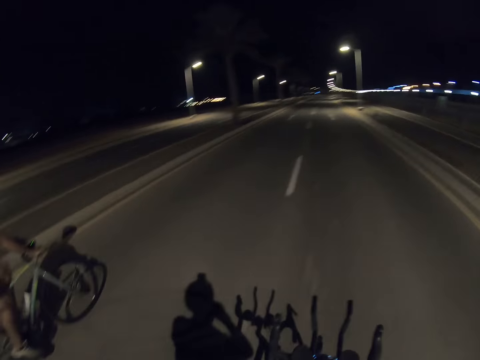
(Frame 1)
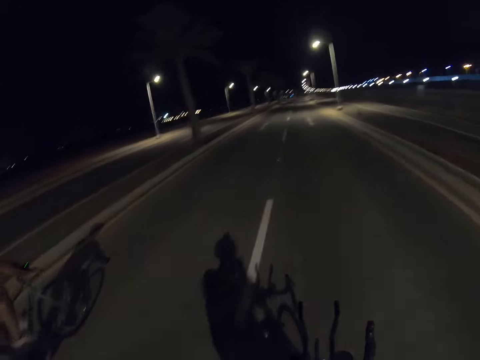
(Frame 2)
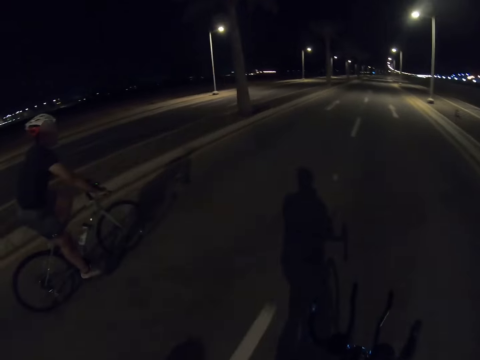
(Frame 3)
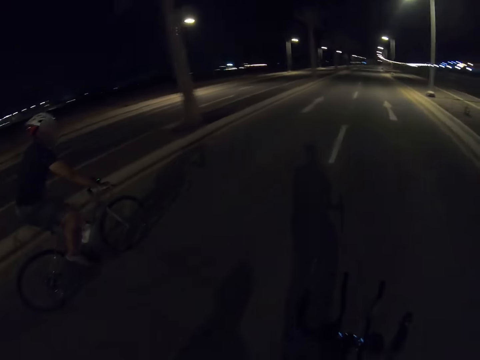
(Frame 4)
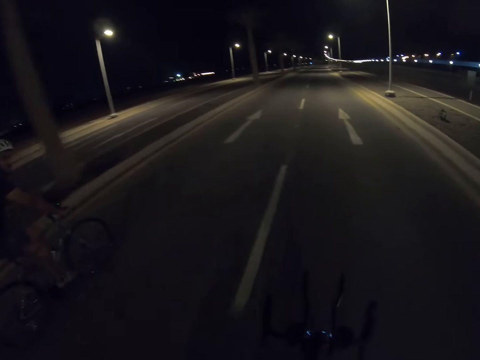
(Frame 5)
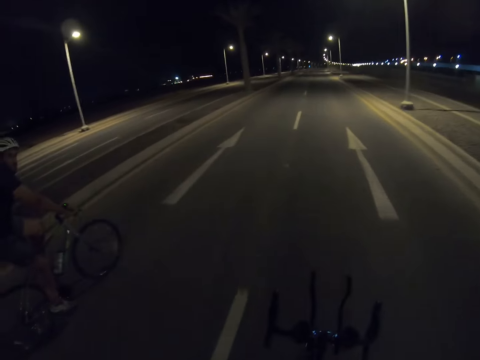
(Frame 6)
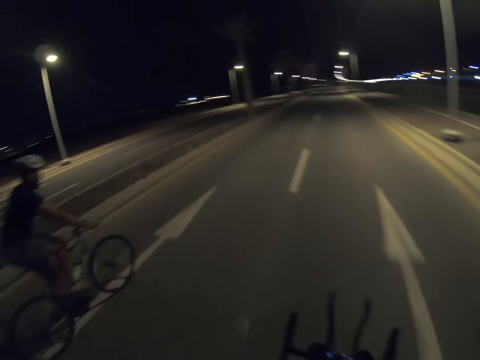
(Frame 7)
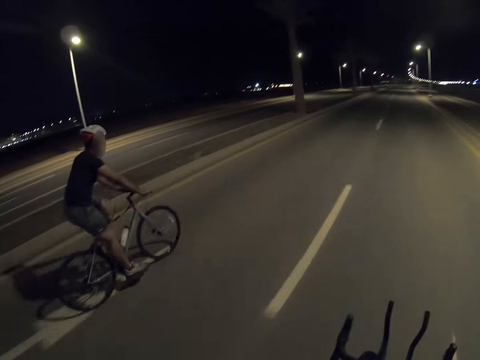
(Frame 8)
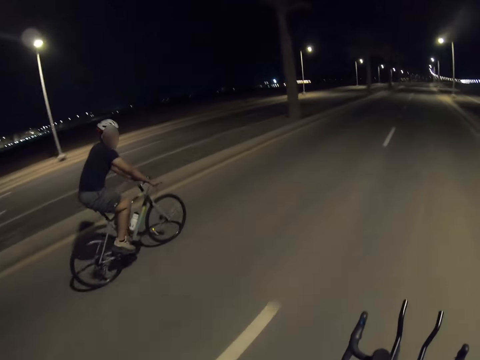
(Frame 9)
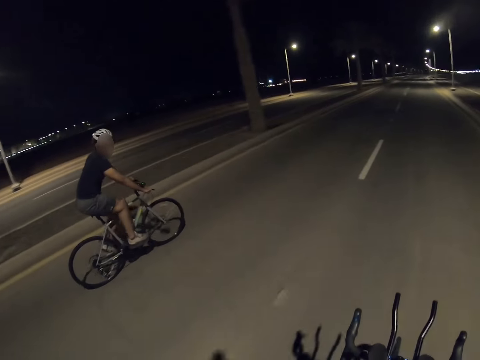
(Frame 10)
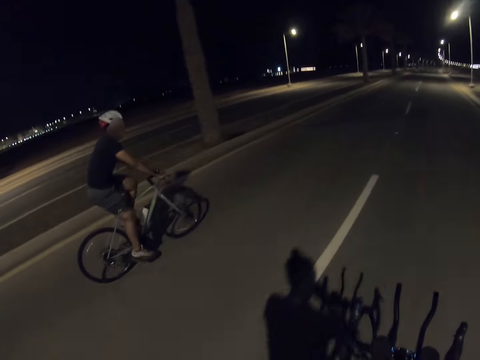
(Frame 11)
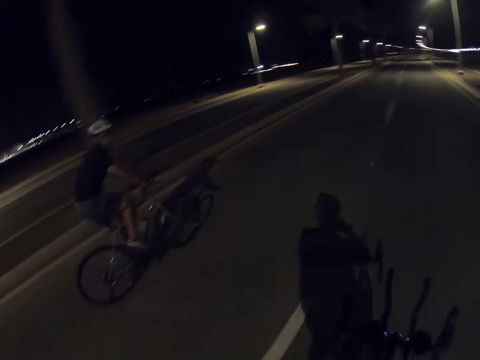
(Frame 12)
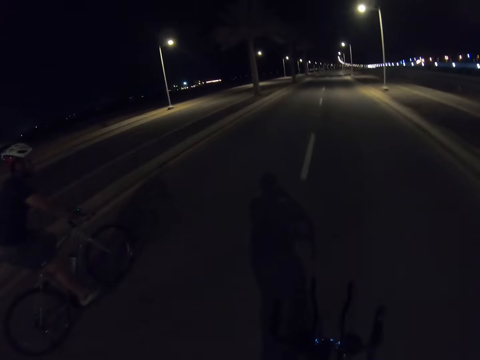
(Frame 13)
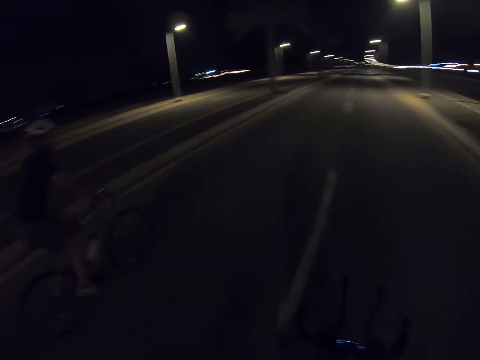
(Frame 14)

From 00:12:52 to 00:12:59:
The camera wearer rides a bike. They look at a person.

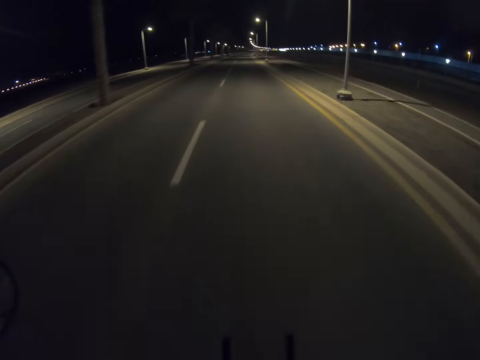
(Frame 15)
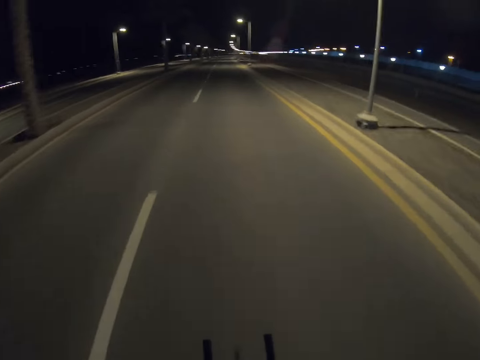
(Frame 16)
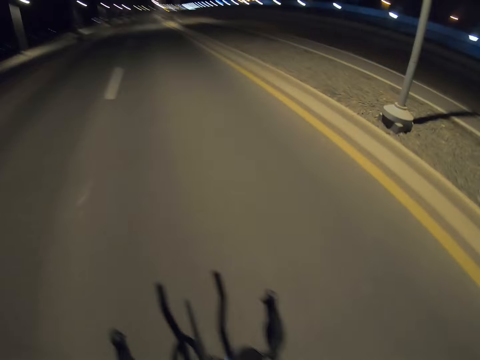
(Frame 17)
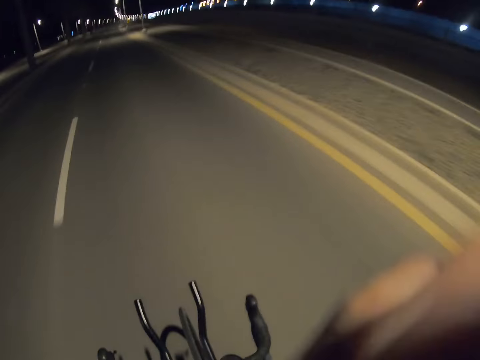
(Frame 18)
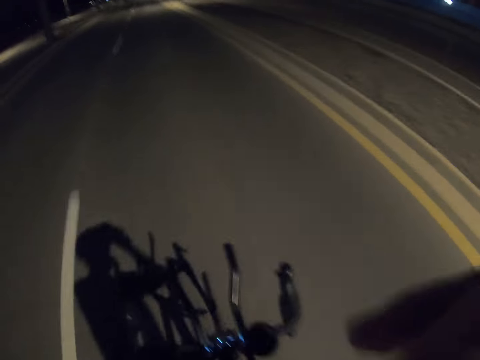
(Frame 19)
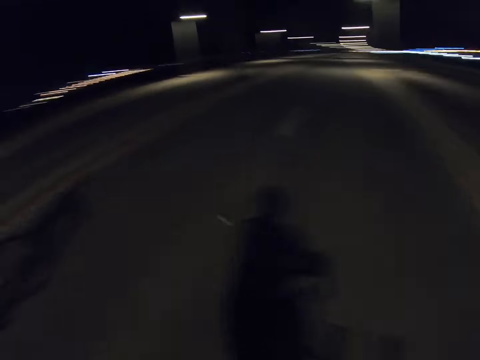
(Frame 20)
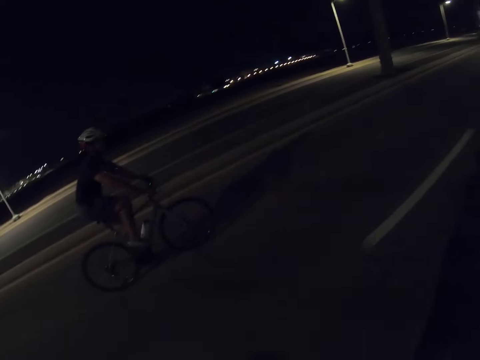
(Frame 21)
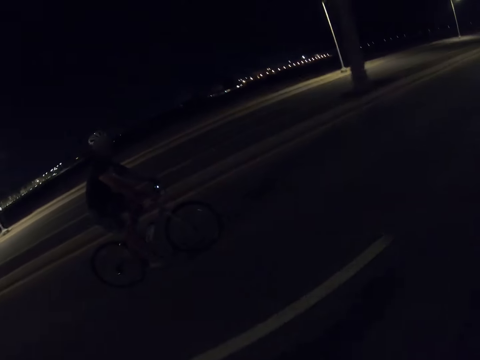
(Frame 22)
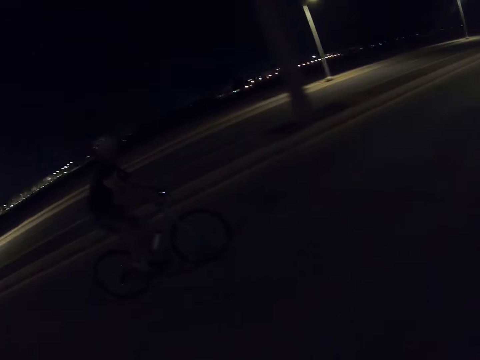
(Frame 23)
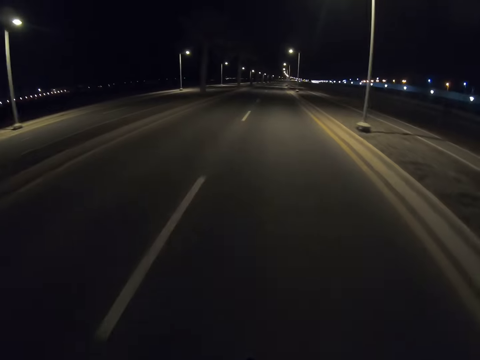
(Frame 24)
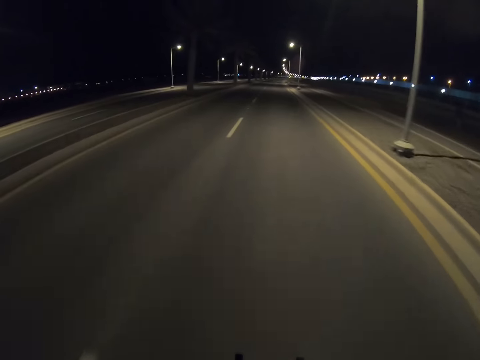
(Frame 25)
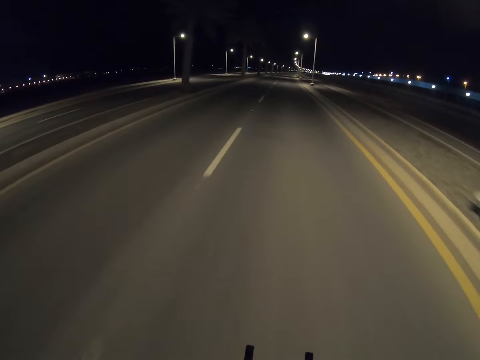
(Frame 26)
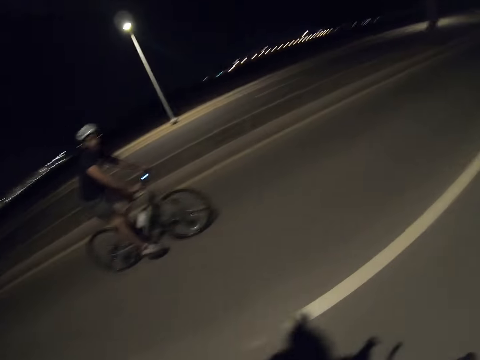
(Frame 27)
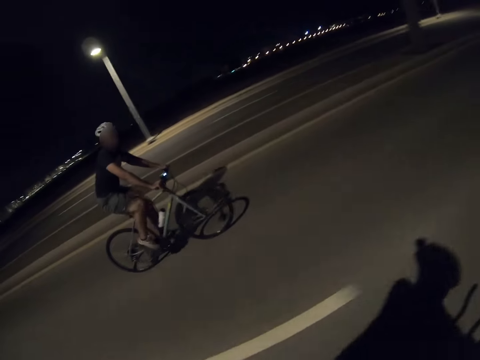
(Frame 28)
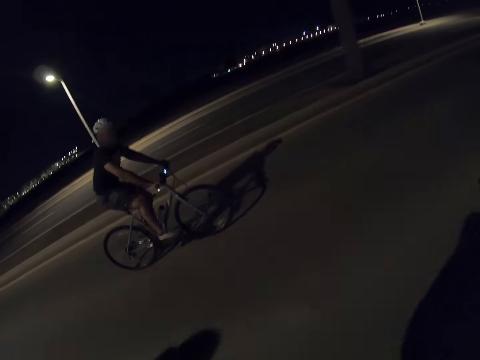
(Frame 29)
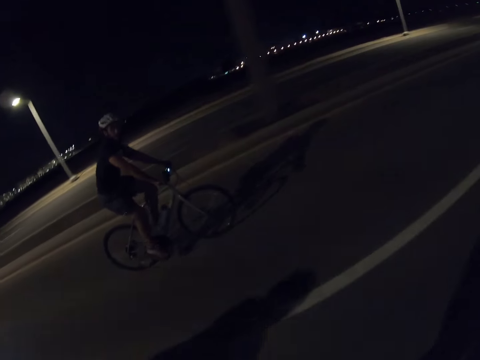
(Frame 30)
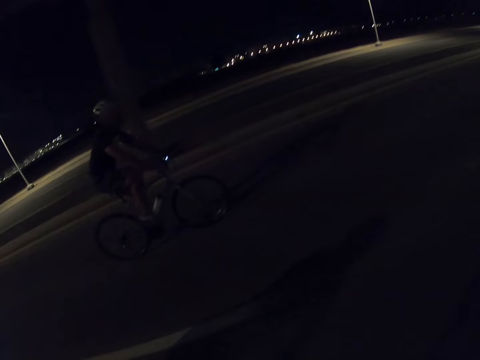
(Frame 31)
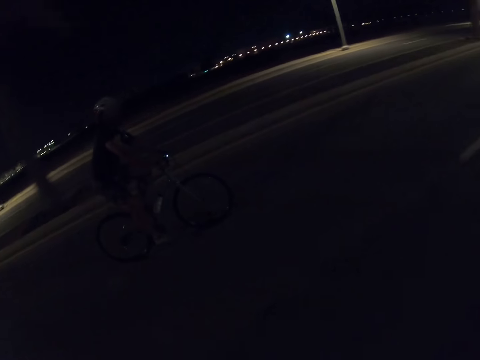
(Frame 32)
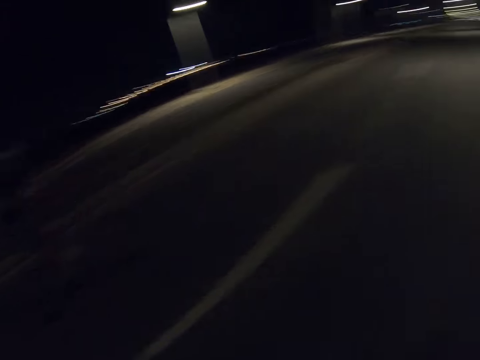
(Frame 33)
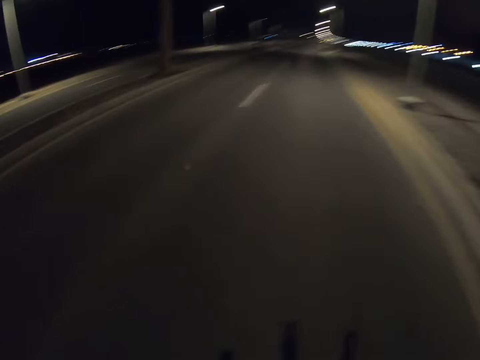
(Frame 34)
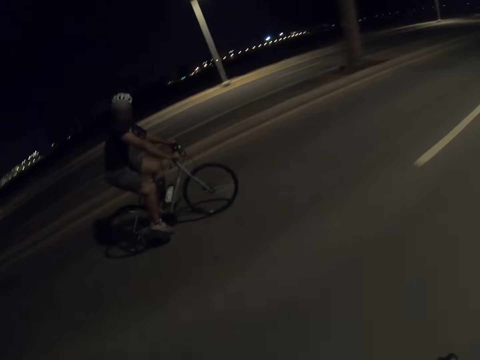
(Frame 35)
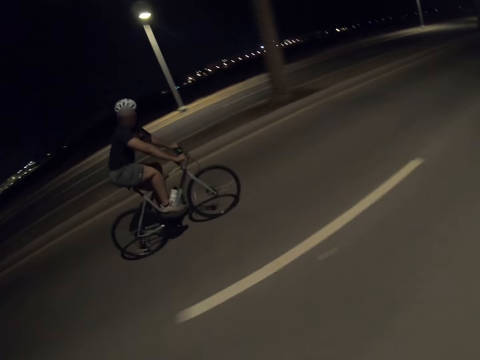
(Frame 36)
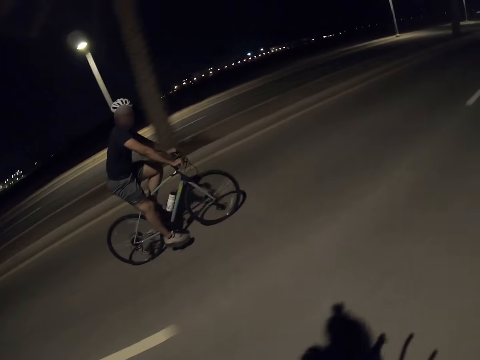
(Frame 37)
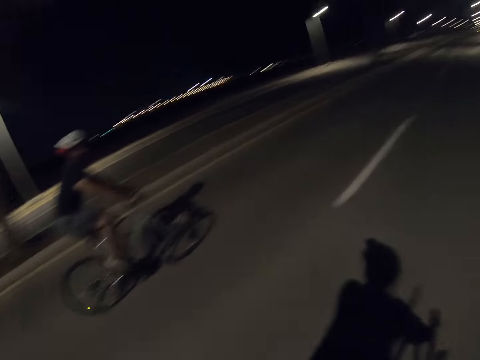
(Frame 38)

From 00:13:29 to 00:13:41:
The camera wearer looks at a person. He lifts up his right hand. He rides a bike.

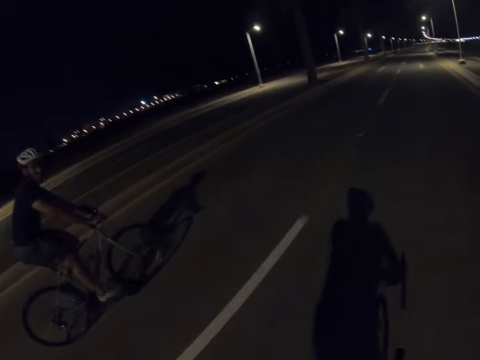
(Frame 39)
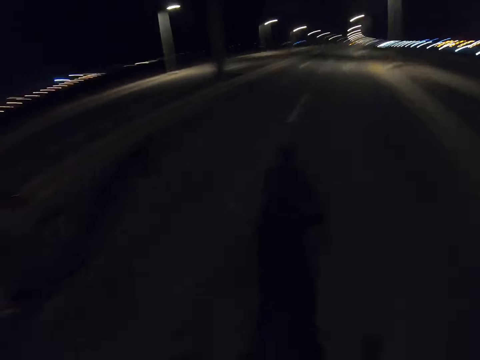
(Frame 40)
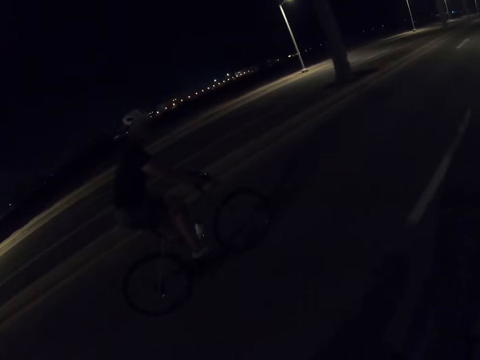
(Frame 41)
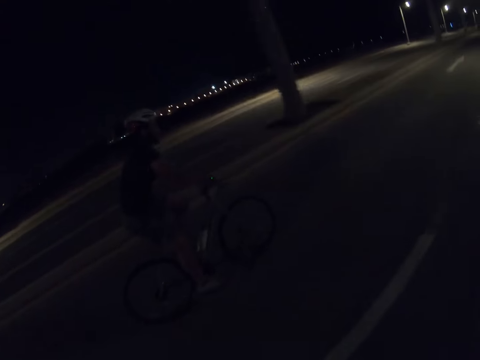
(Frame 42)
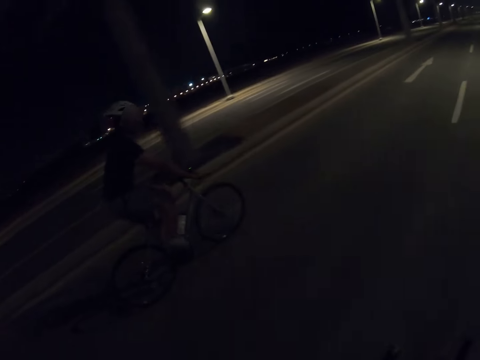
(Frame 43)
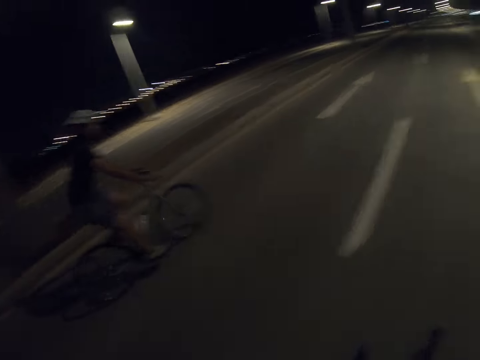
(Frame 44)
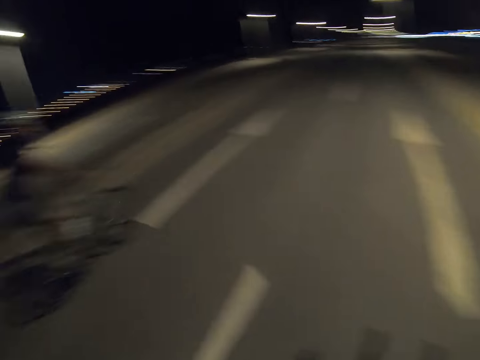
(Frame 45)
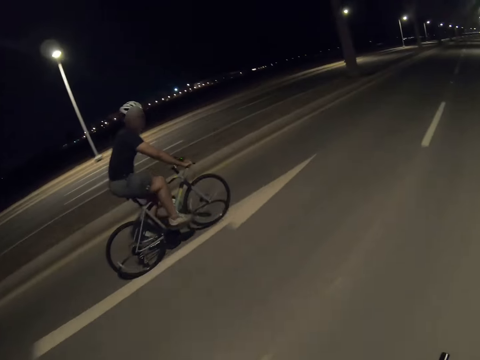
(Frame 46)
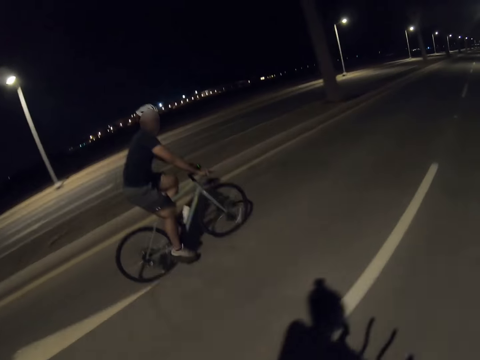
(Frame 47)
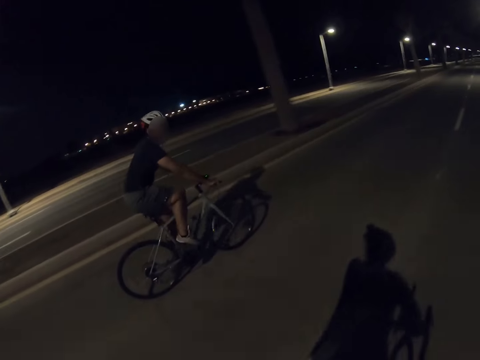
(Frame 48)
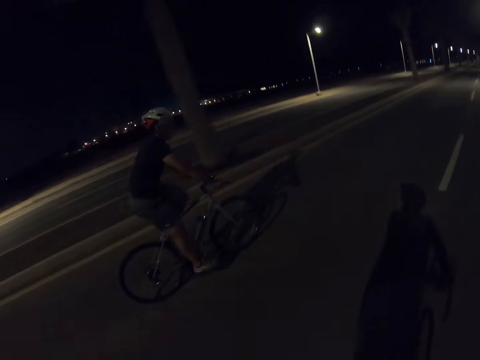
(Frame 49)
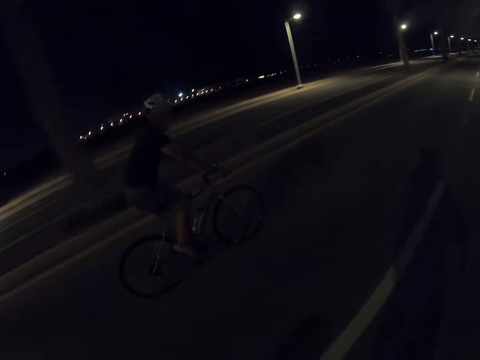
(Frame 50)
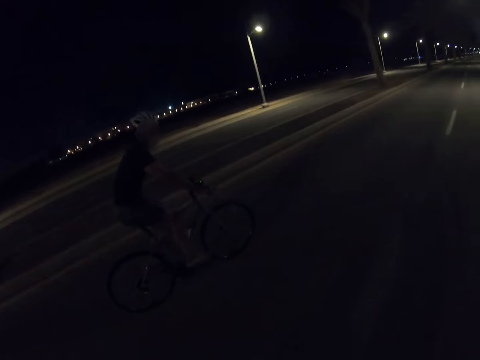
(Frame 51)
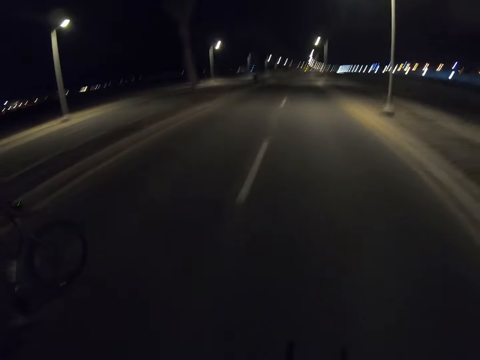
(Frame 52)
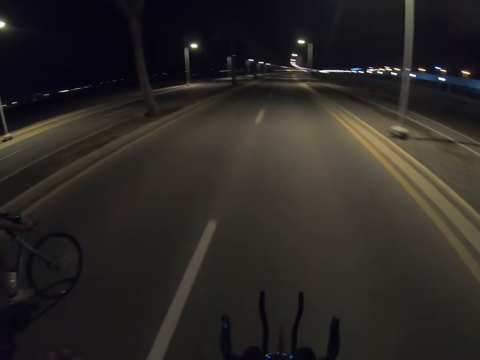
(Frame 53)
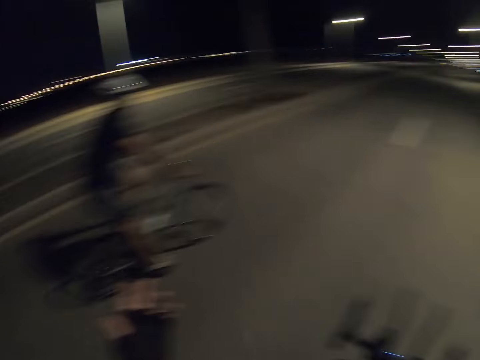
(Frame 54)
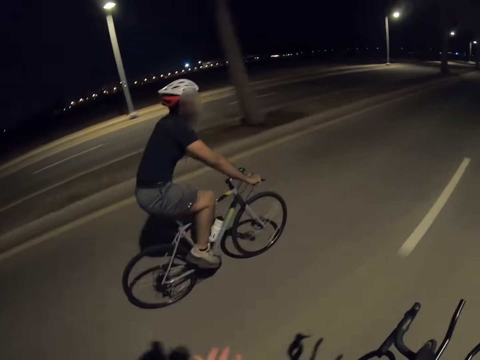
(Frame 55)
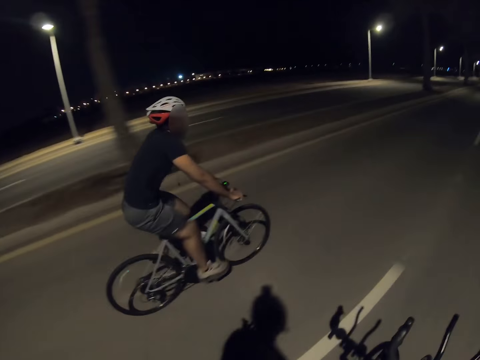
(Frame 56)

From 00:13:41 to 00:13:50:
The camera wearer moves the left hand. He lifts up his right hand.
